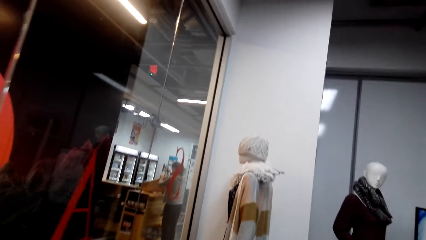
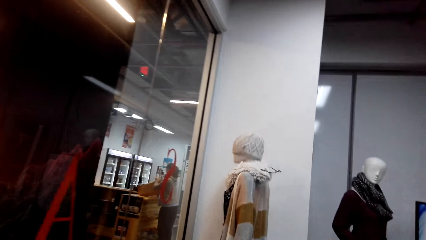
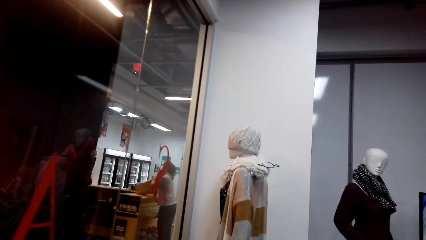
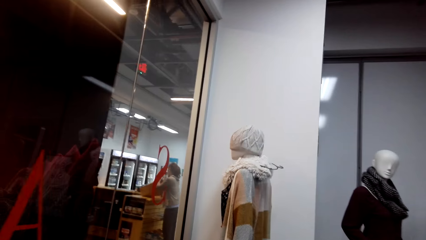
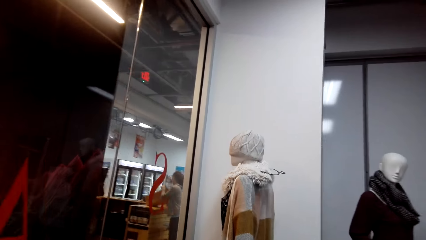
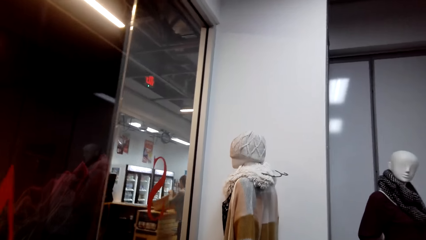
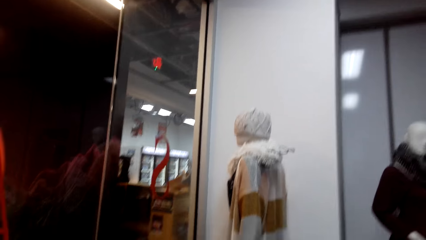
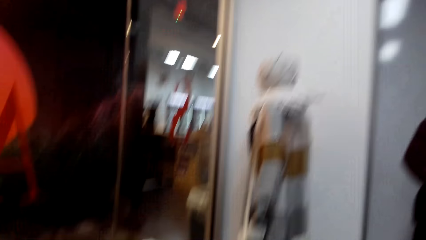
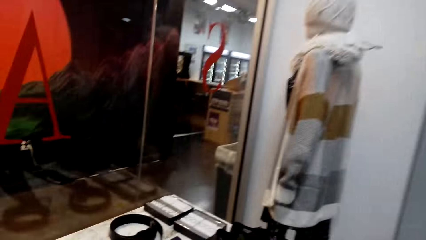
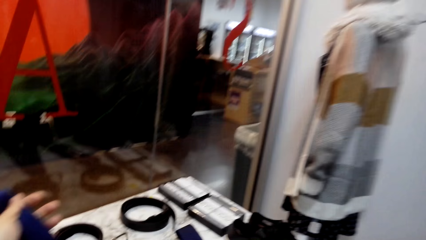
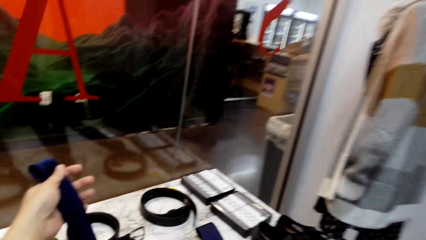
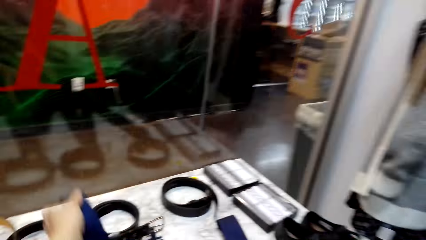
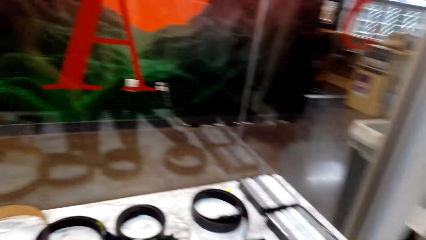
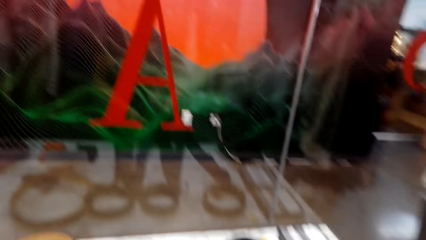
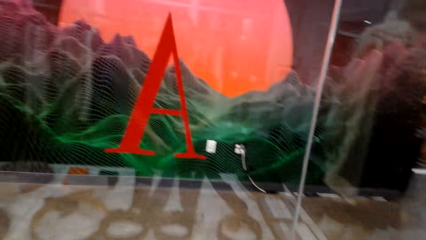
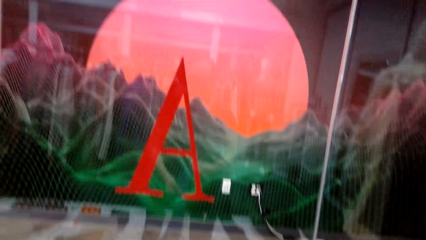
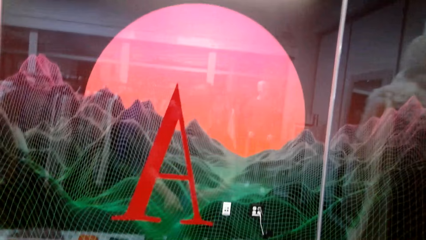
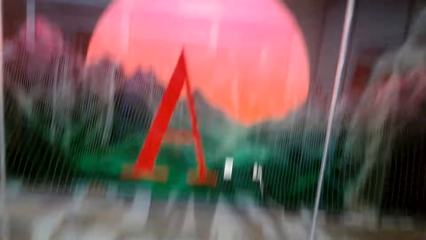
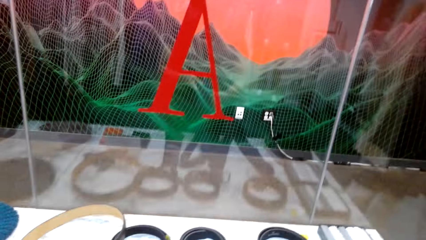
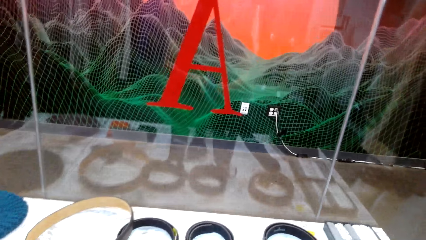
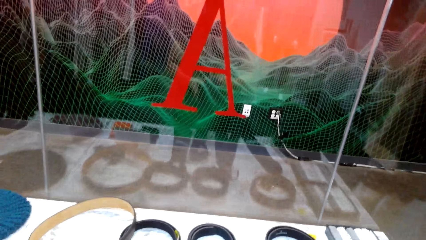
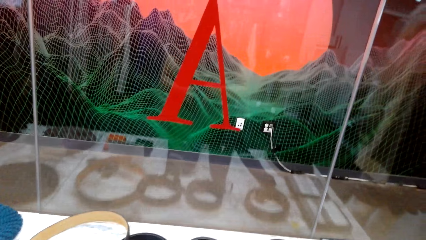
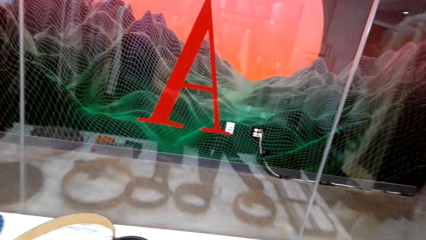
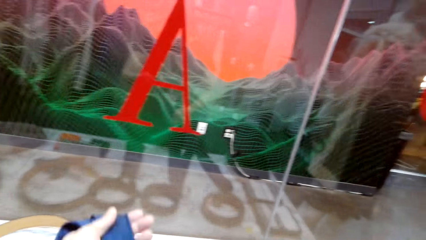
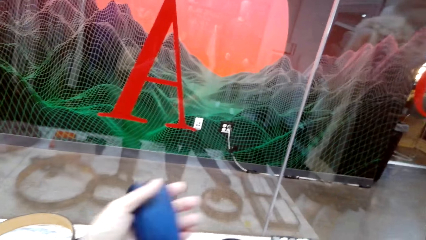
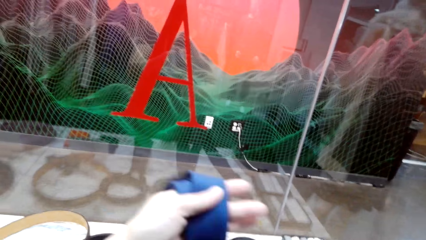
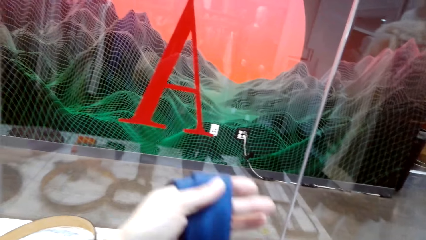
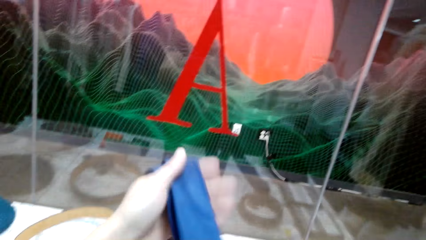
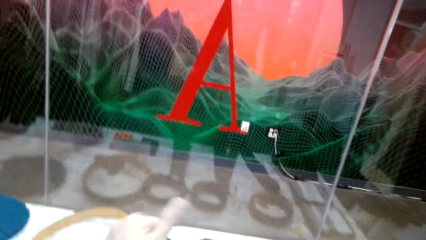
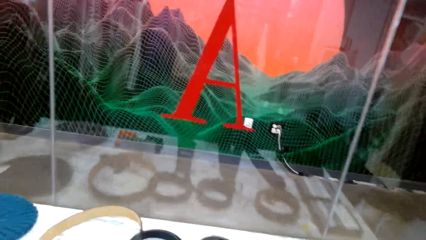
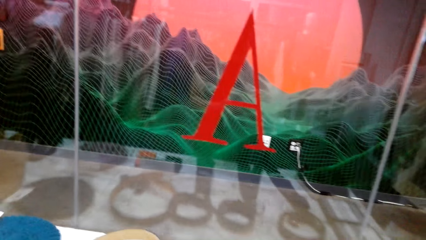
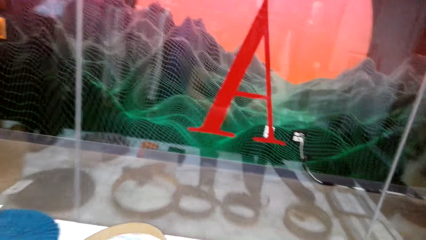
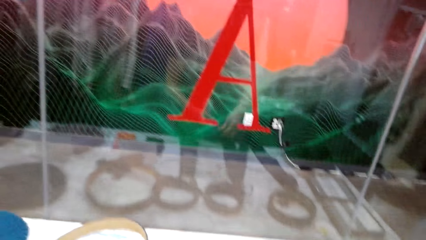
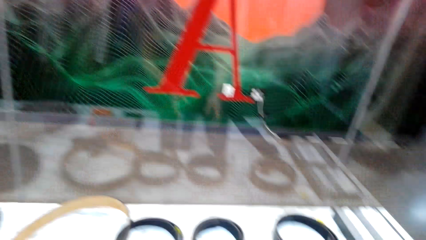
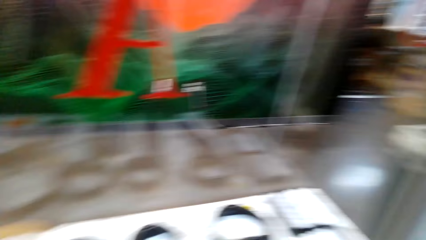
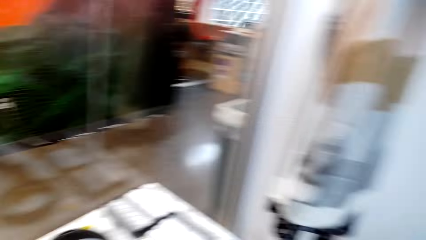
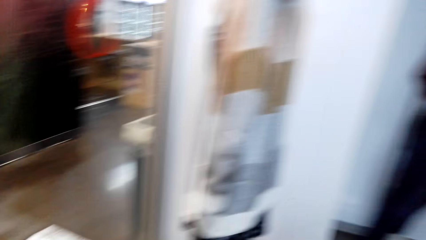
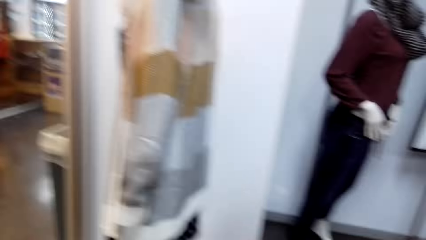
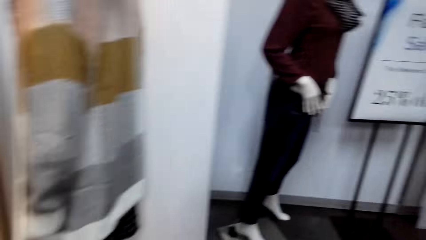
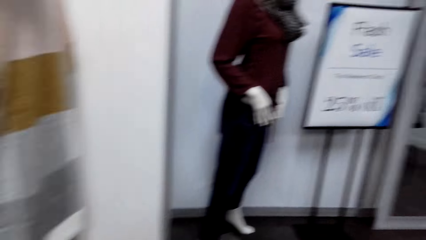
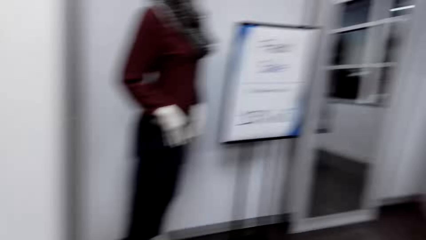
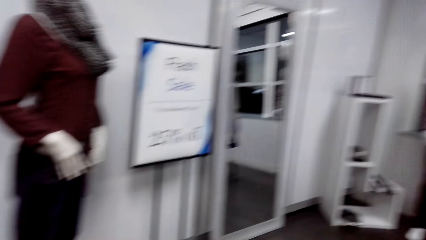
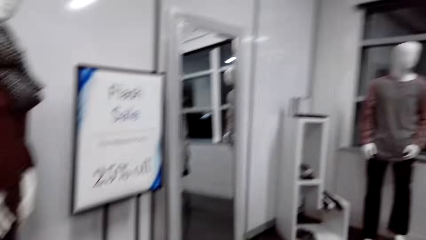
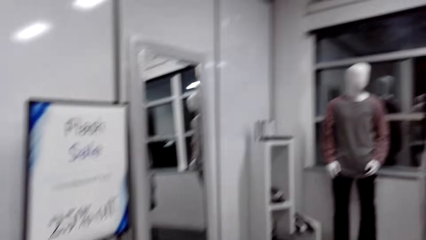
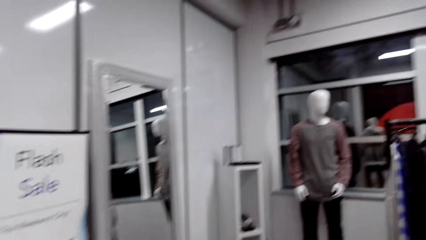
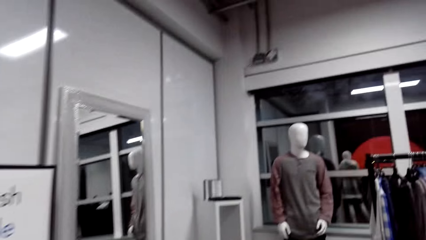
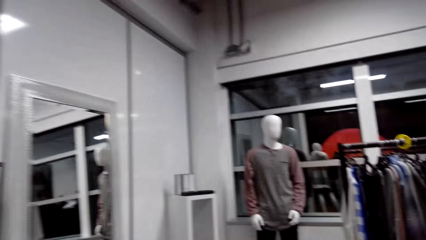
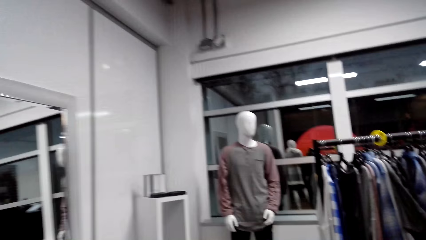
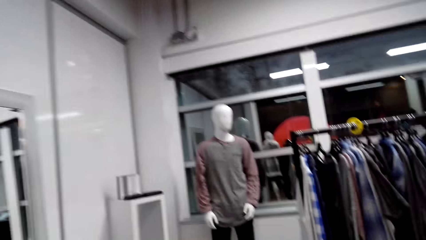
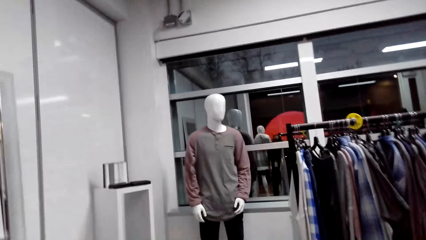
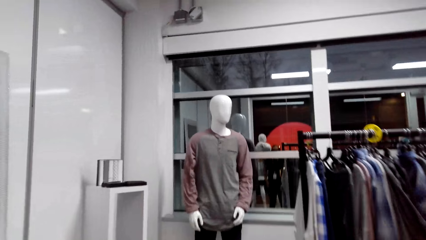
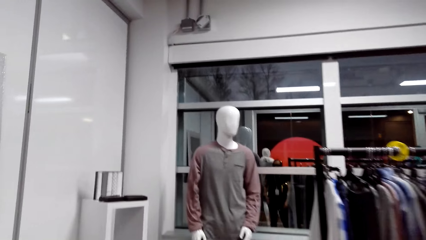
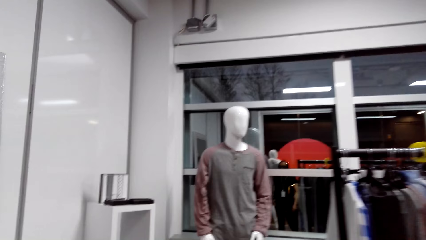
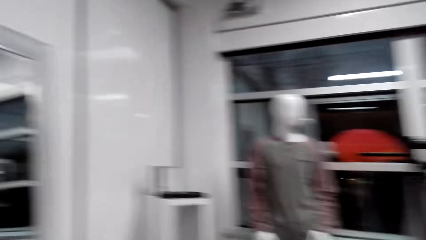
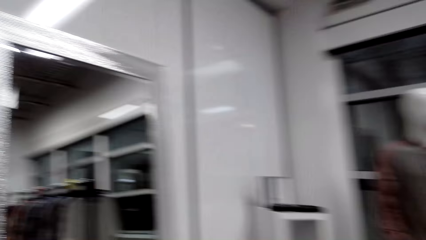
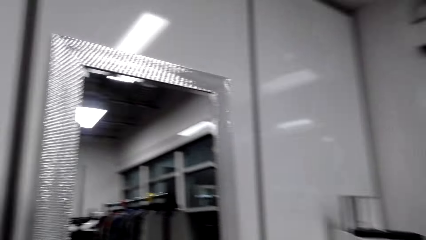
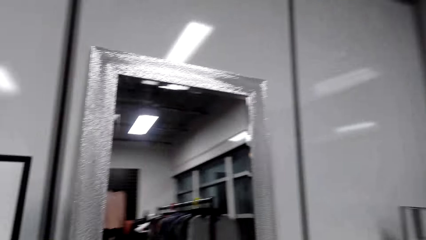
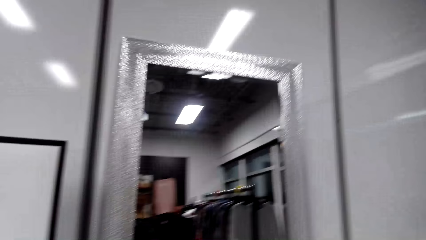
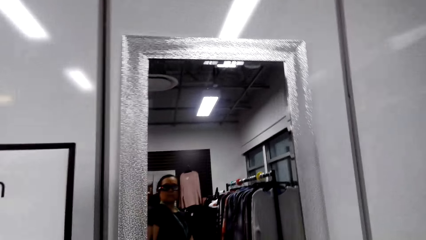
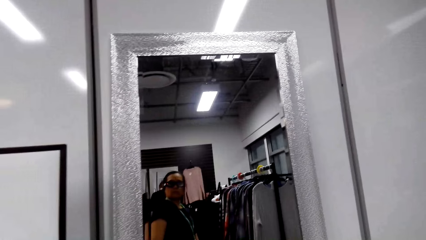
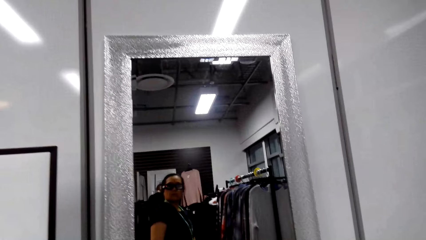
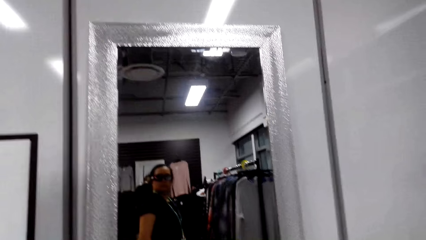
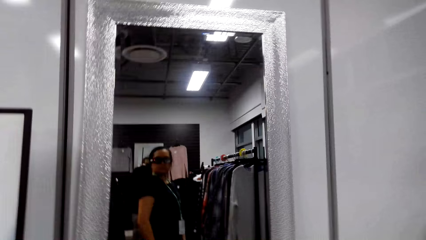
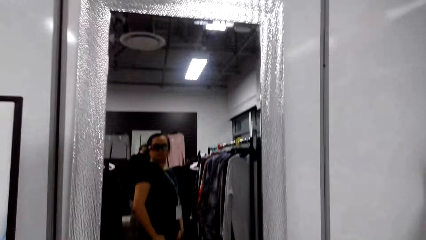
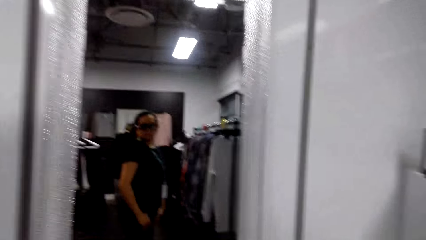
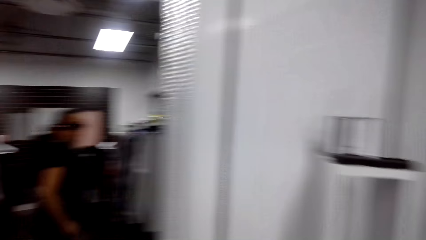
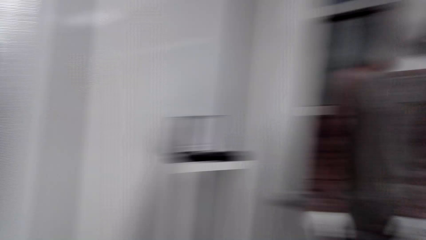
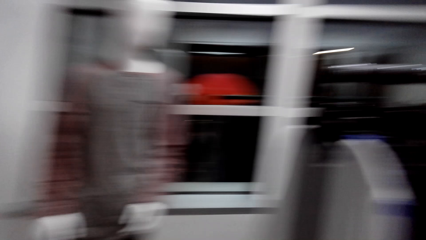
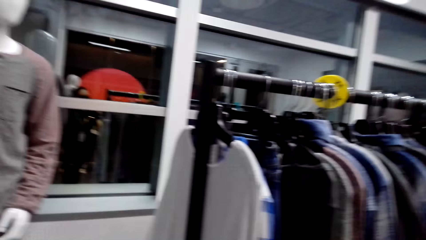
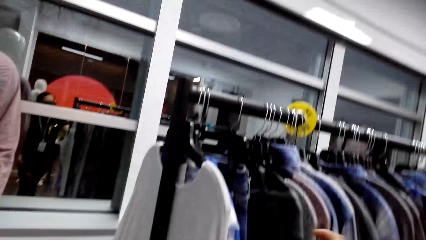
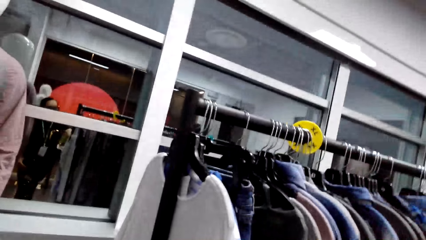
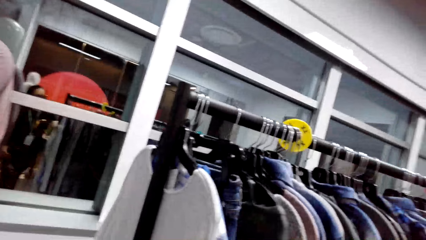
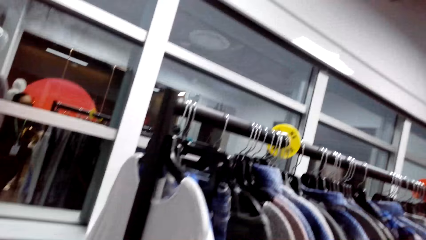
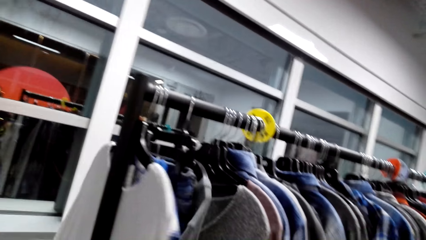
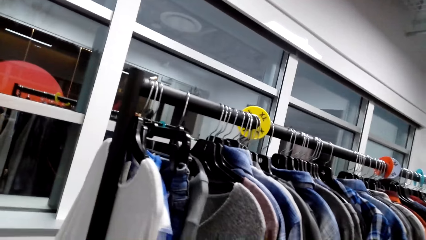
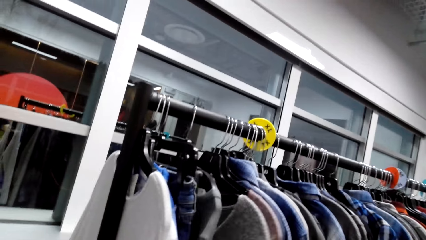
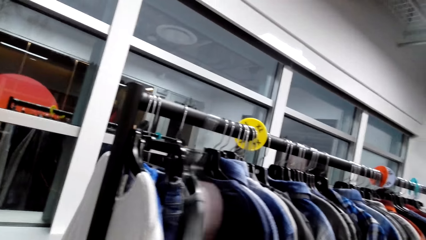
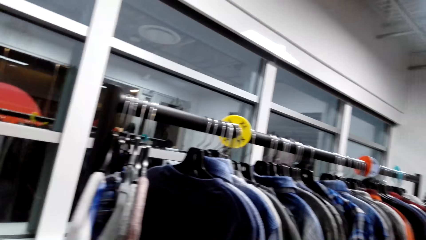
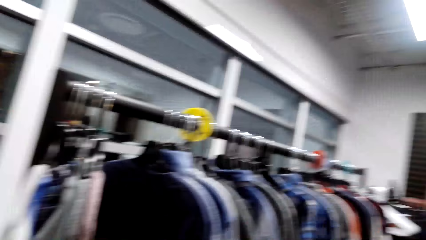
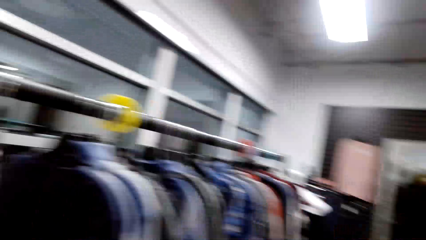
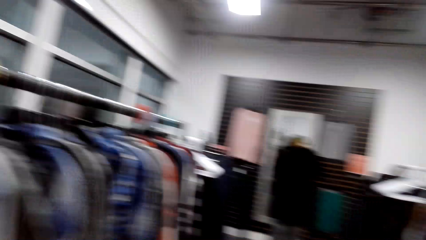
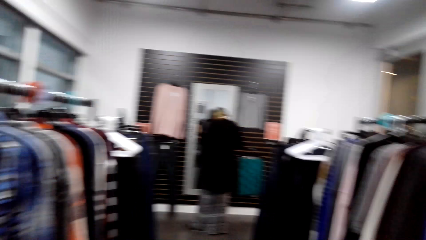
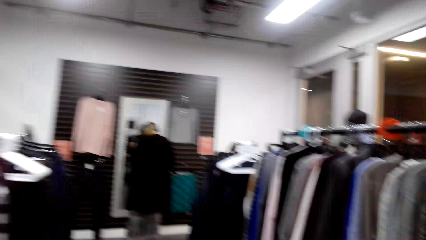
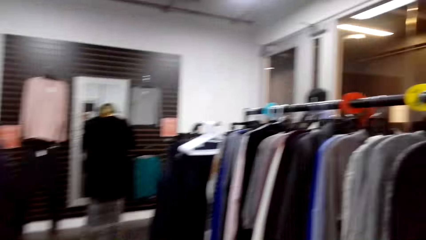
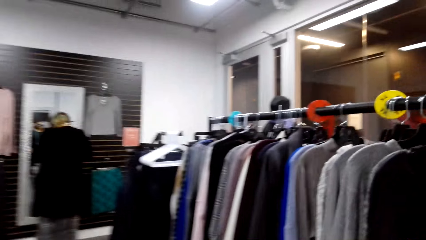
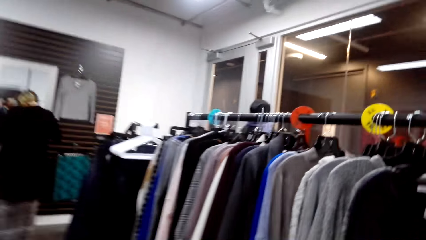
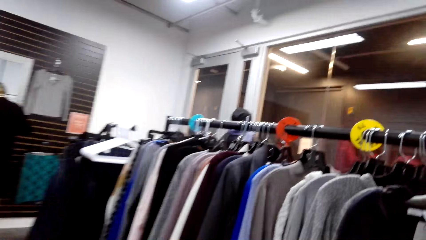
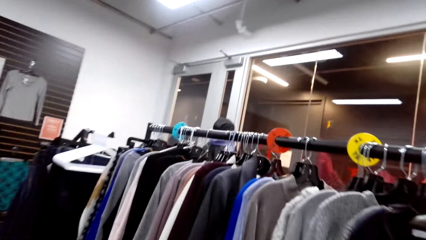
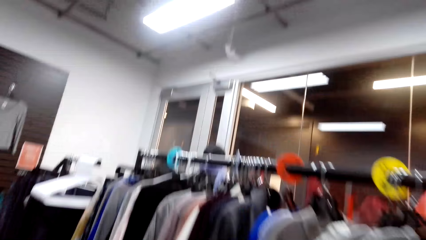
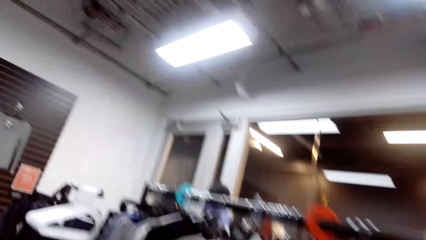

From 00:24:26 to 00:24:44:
The camera wearer walks around. They look at the scarf, pick up the tie, and put the tie down. They walk, look around, and look at the clothes on the clothes rack.
